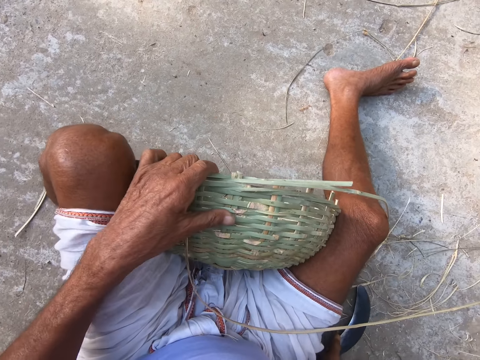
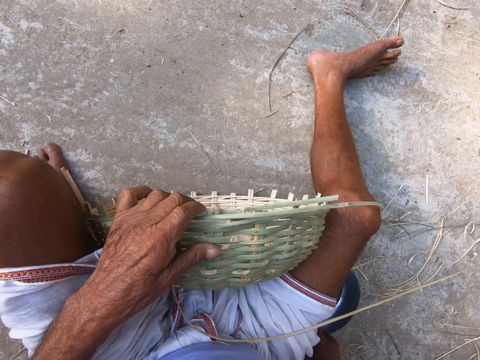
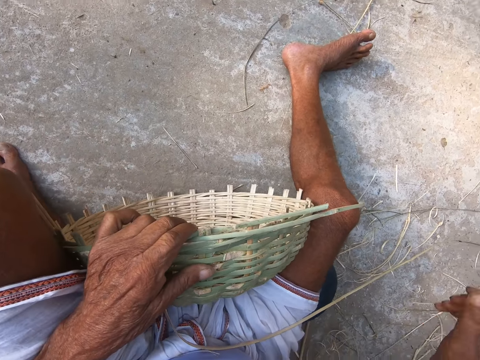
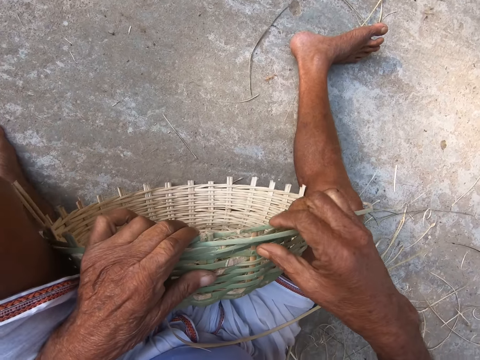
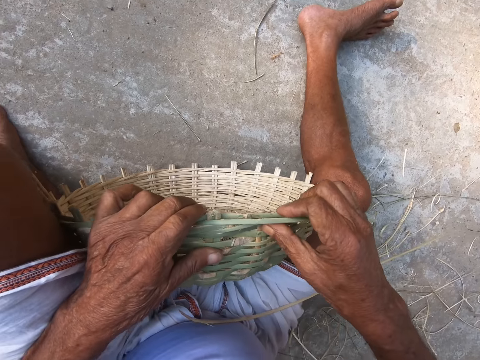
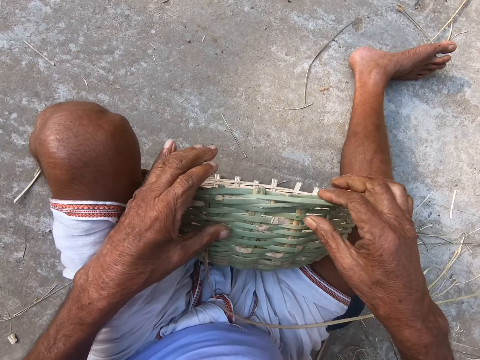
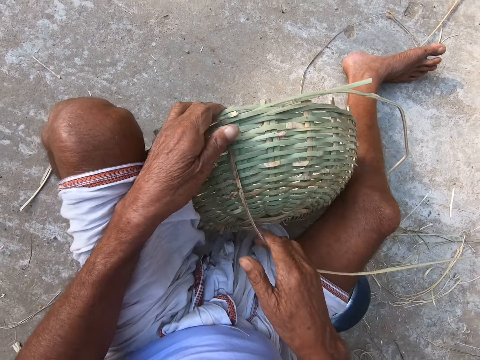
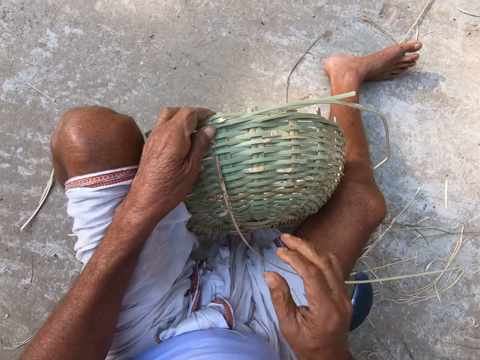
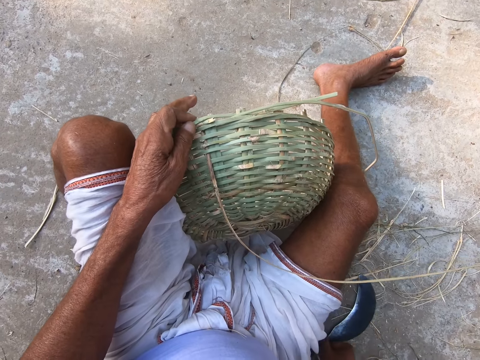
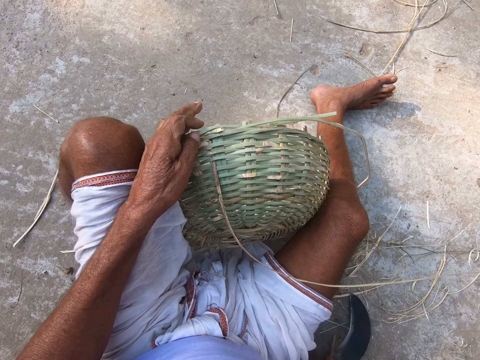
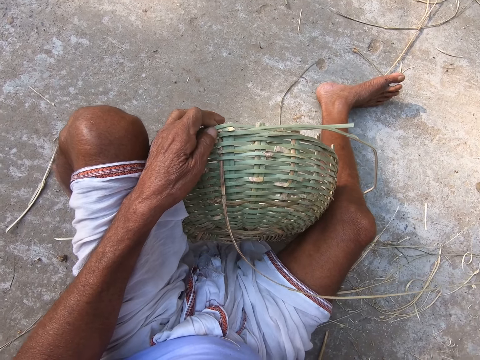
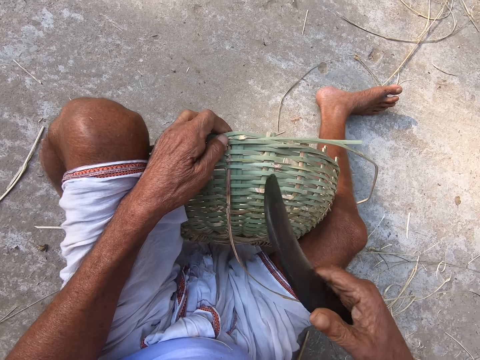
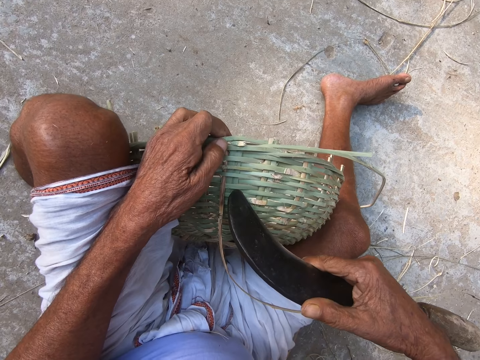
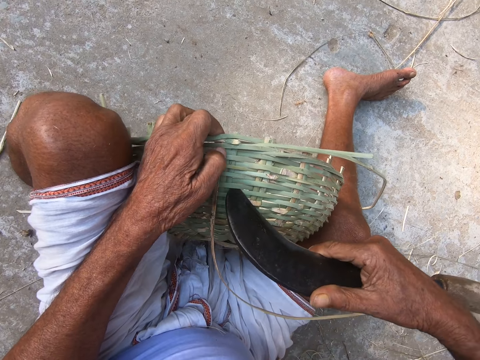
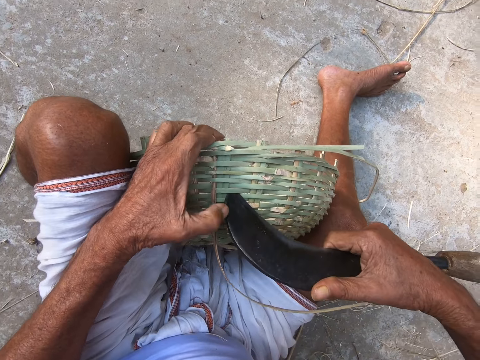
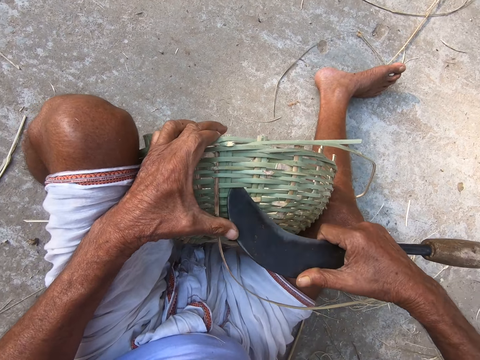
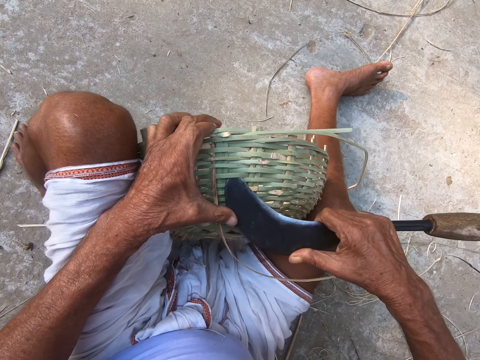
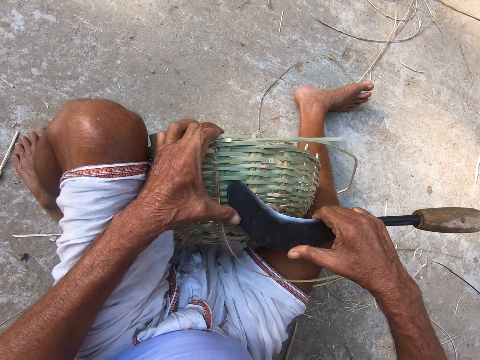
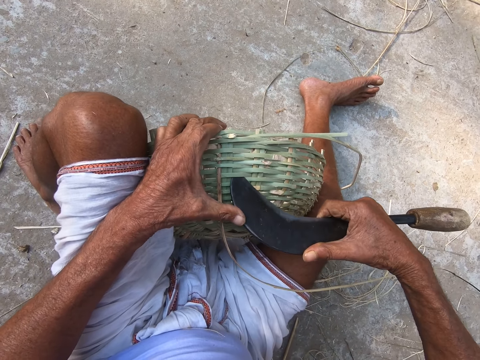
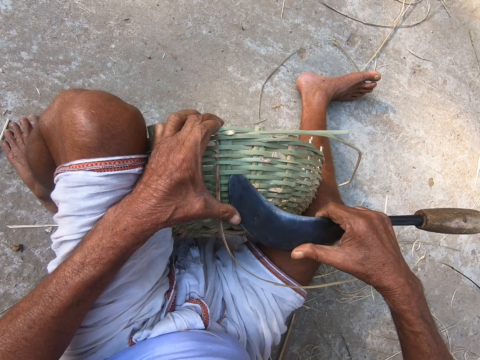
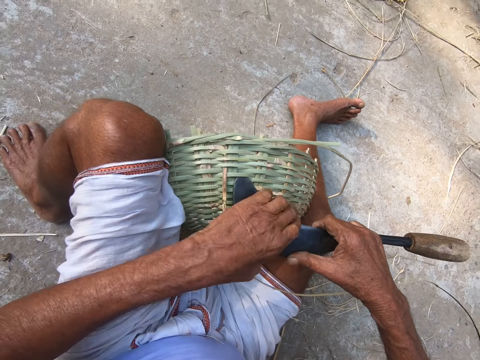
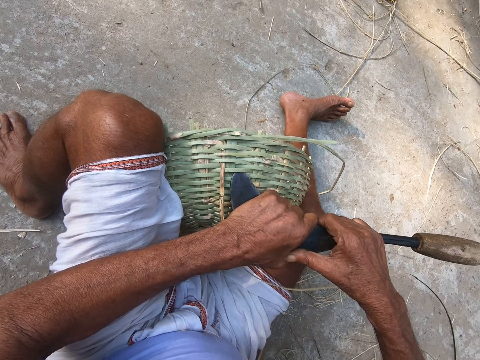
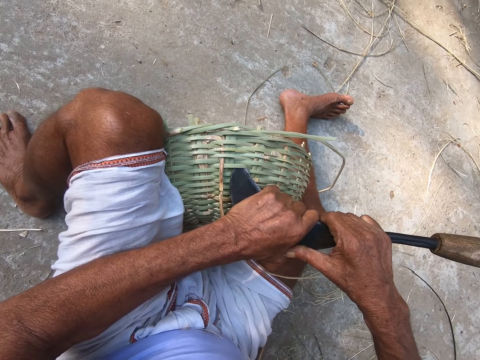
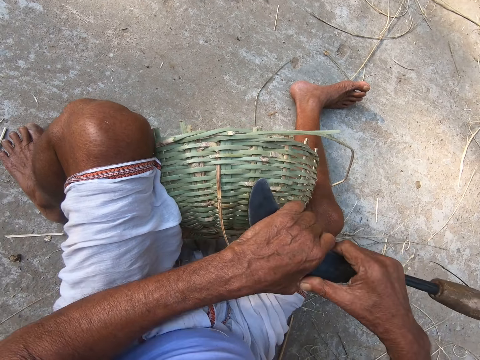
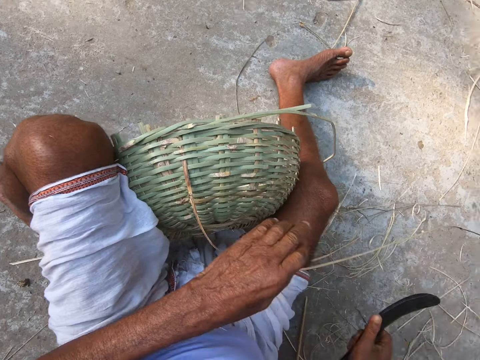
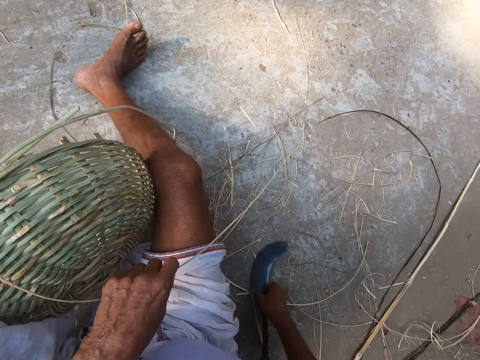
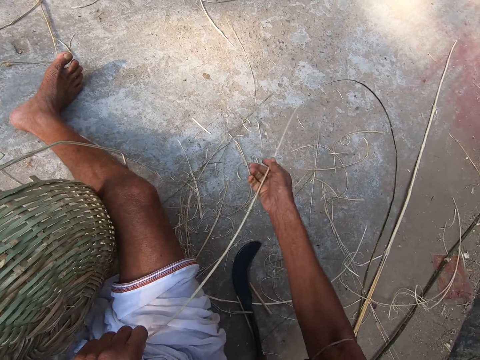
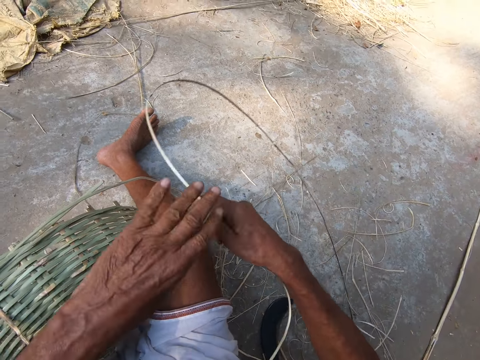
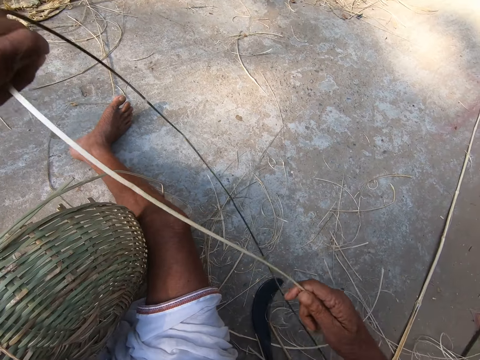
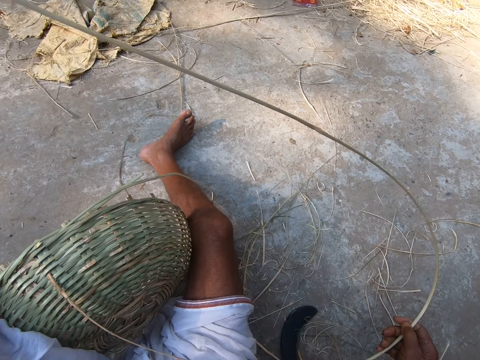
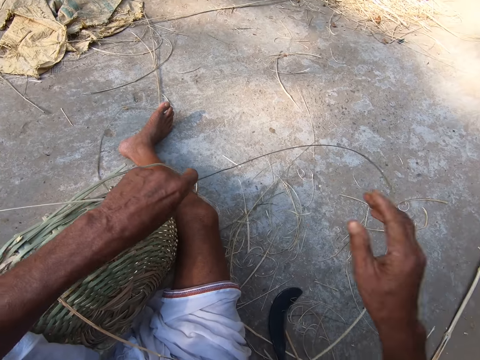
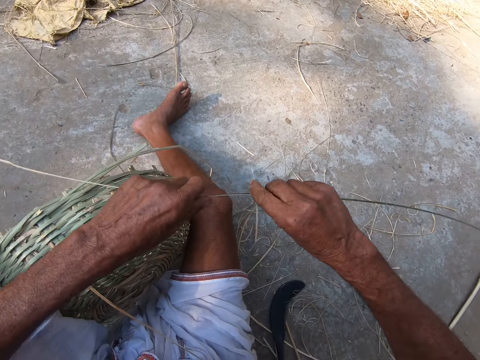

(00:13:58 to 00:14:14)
The camera wearer holds the basket with his left hand. He drops the hook knife on the ground with his right hand. He holds the basket with both hands. He picks up the hook knife from the ground with his right hand. He makes an opening in the basket with the hook knife in his right hand. He holds the hook knife with both hands. He drops the hook knife on the ground with his right hand. He holds a bamboo strand with his left hand. He holds the bamboo strand with both hands.

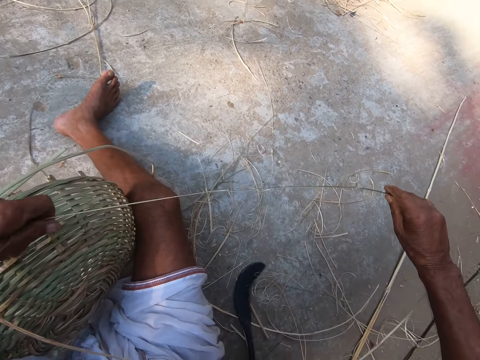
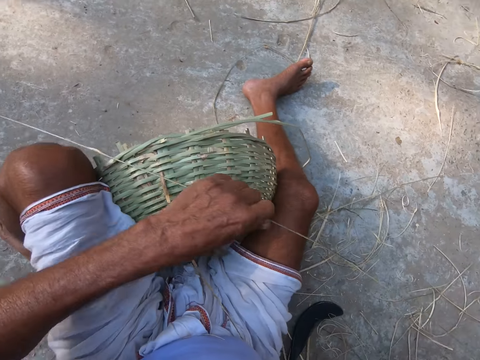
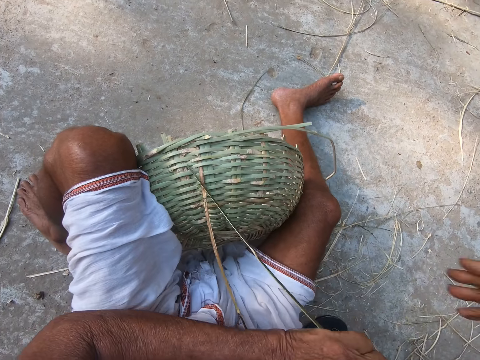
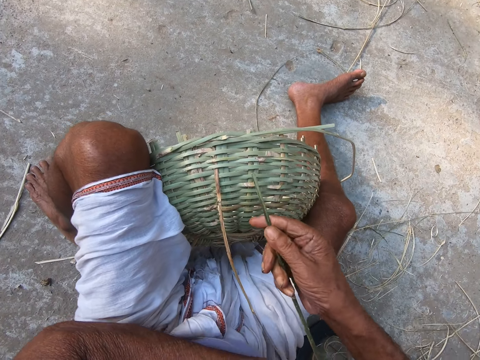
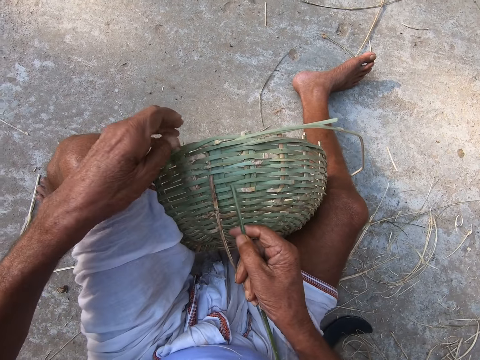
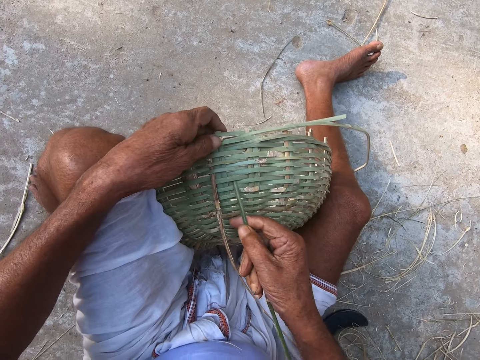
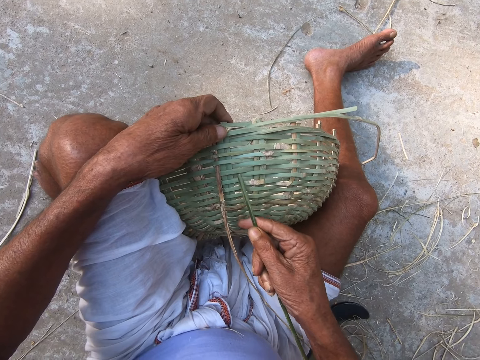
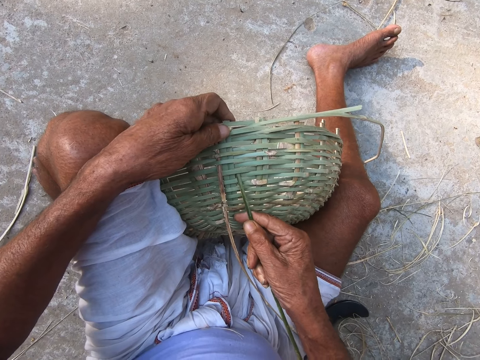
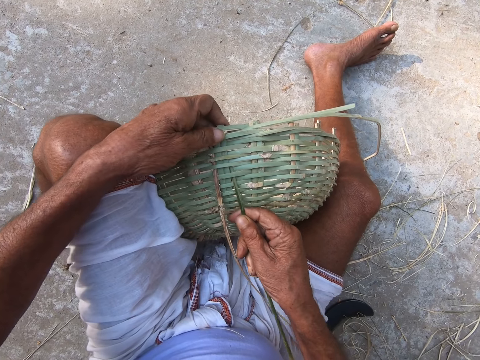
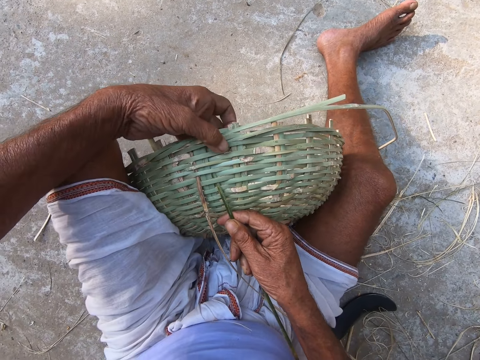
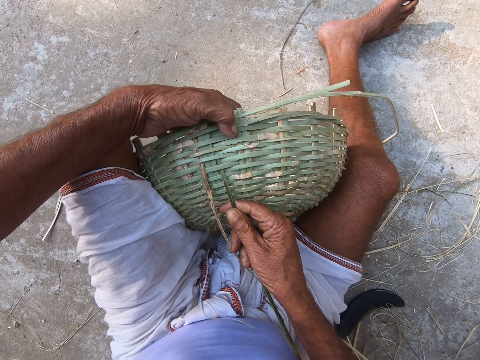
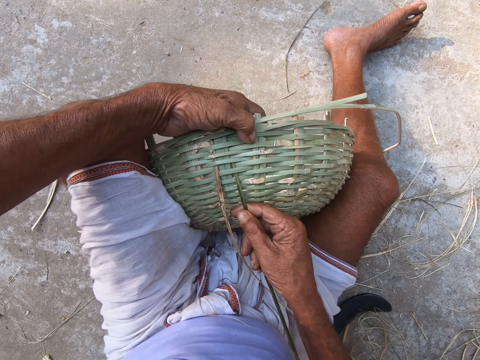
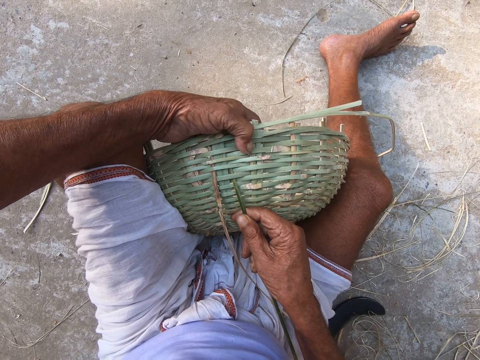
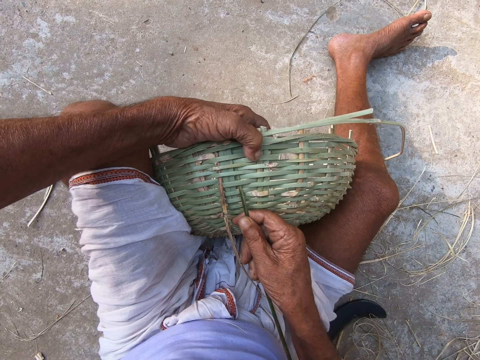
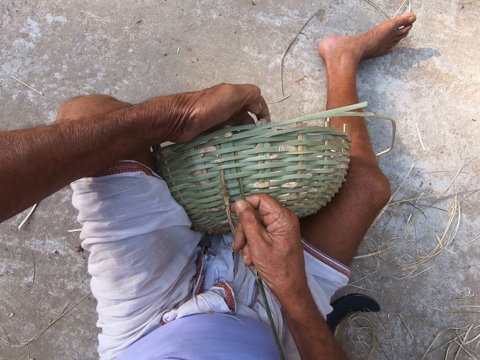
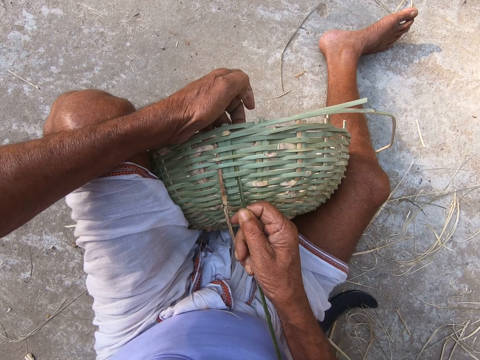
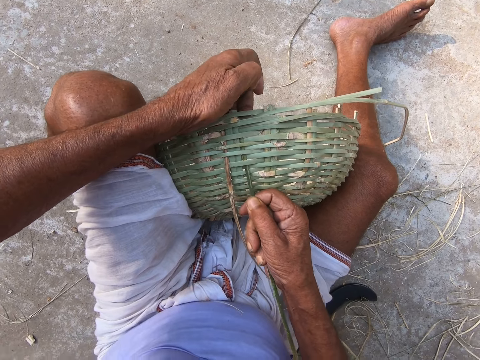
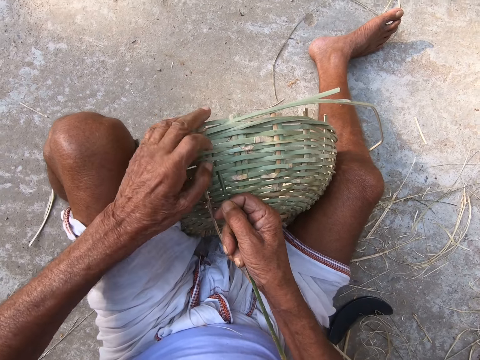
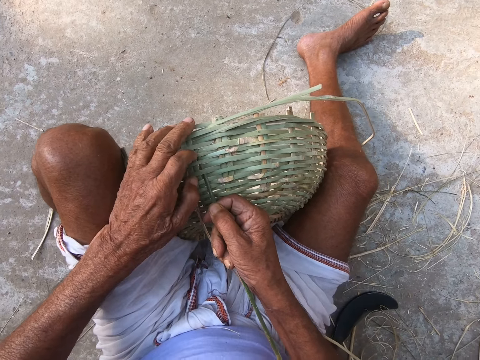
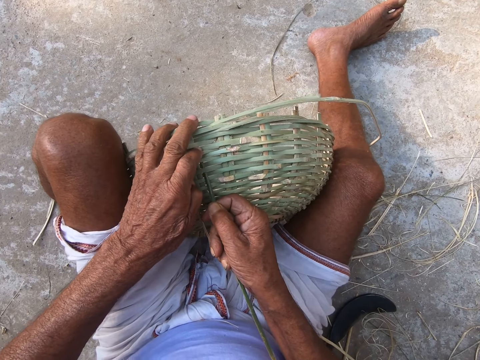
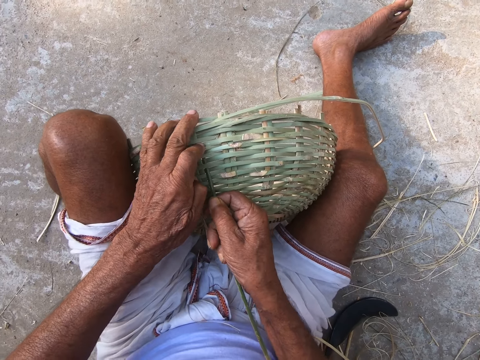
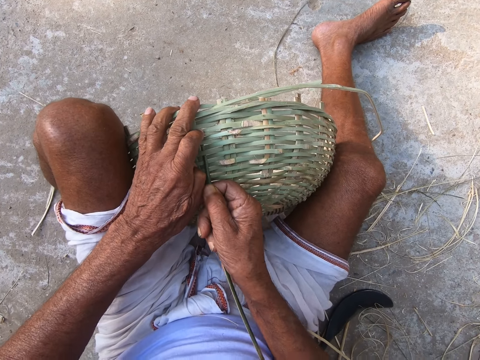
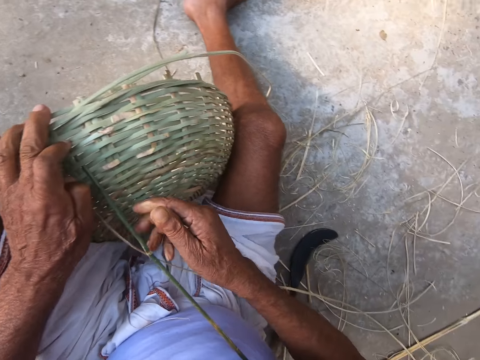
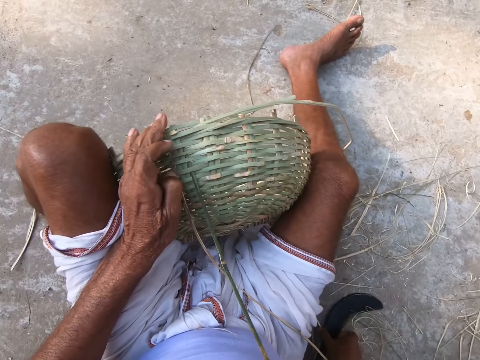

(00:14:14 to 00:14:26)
The camera wearer fixes the grass. He holds the basket with his right hand and inserts the bamboo strand in the basket with his right hand.
